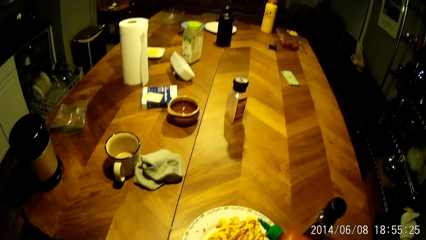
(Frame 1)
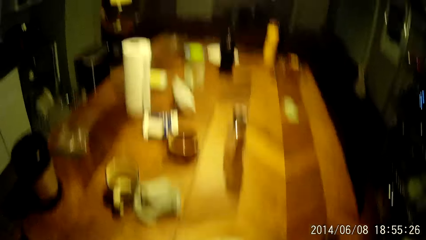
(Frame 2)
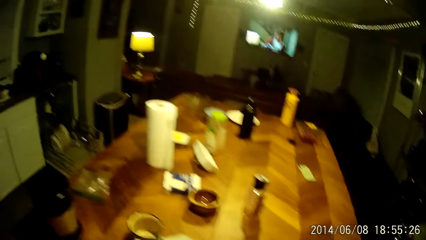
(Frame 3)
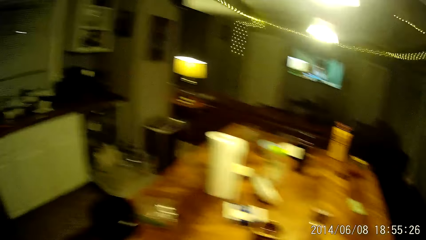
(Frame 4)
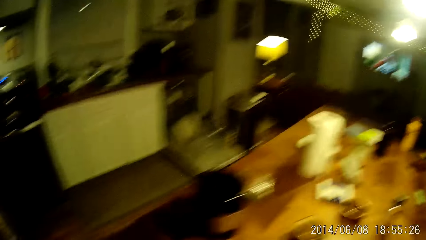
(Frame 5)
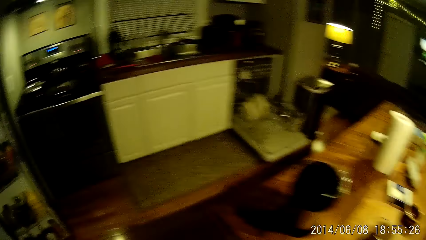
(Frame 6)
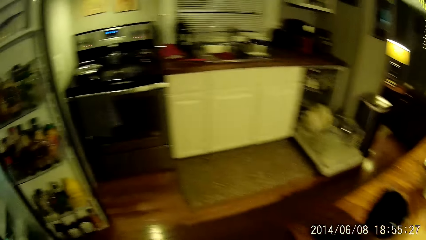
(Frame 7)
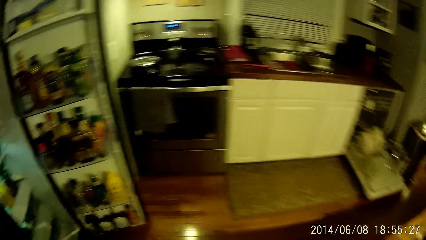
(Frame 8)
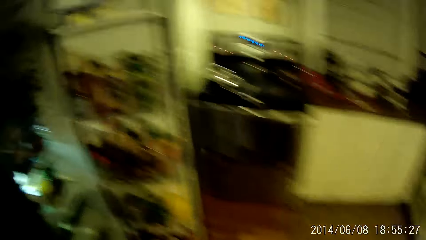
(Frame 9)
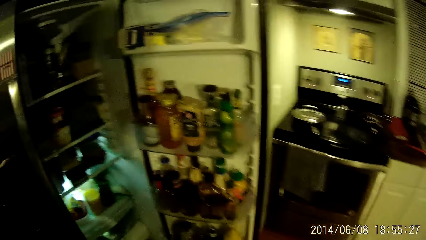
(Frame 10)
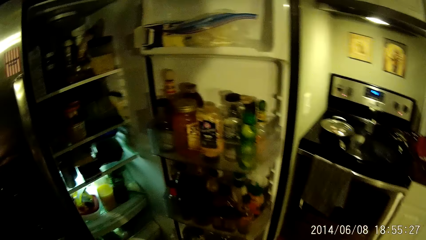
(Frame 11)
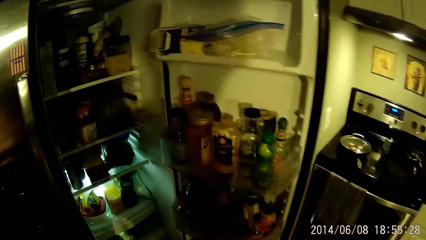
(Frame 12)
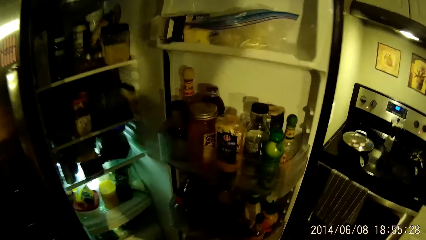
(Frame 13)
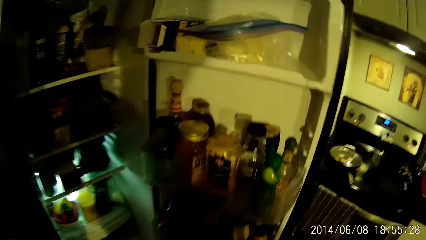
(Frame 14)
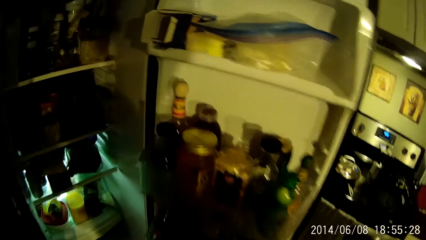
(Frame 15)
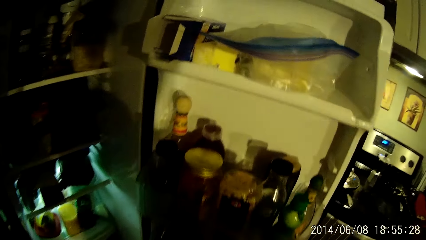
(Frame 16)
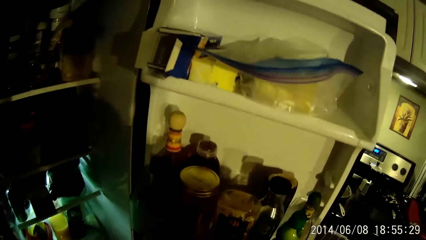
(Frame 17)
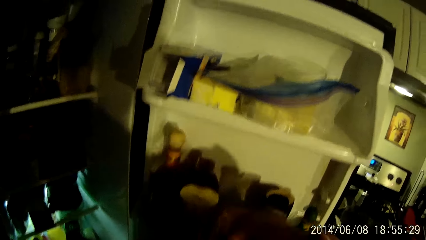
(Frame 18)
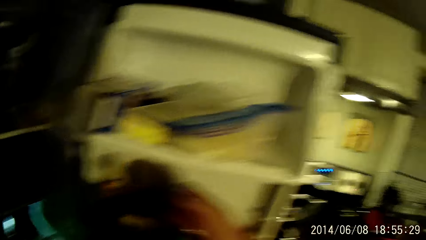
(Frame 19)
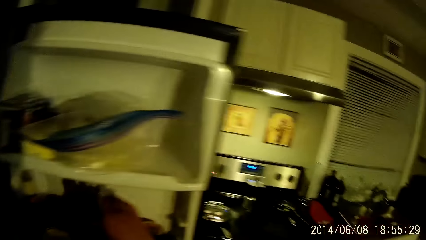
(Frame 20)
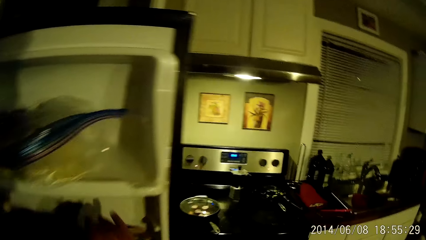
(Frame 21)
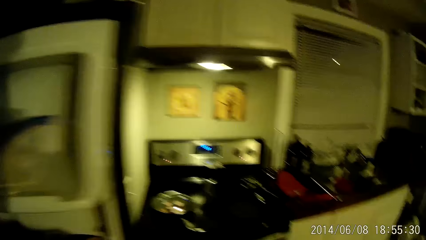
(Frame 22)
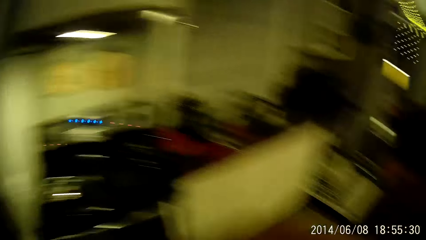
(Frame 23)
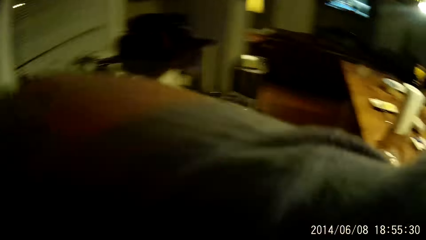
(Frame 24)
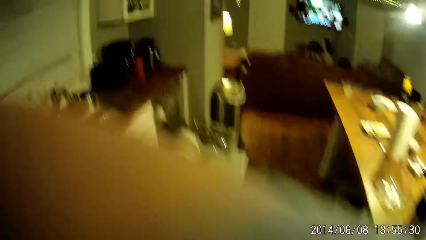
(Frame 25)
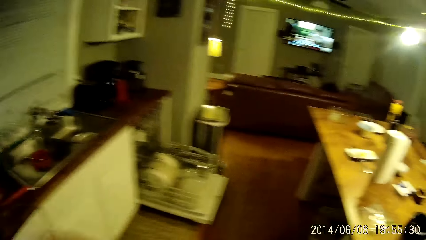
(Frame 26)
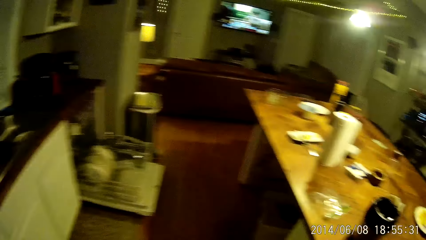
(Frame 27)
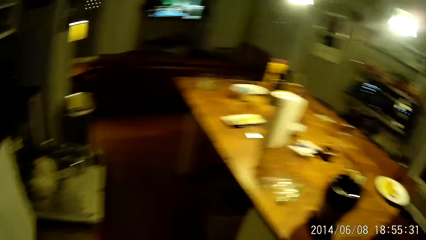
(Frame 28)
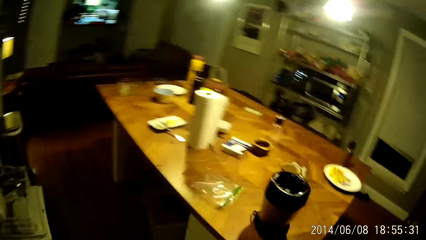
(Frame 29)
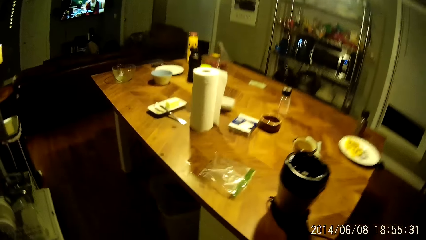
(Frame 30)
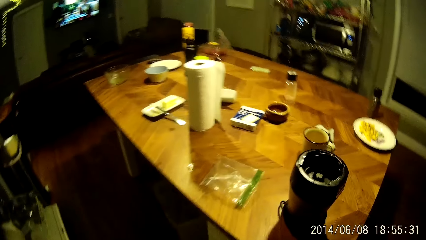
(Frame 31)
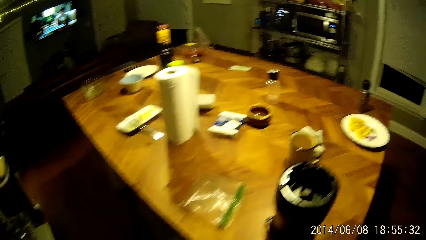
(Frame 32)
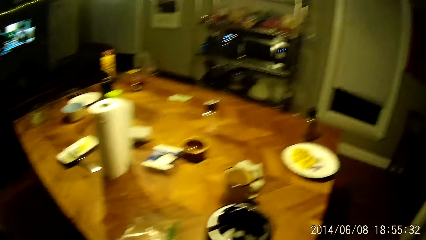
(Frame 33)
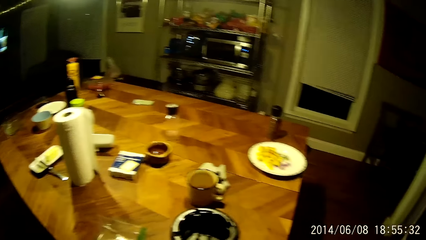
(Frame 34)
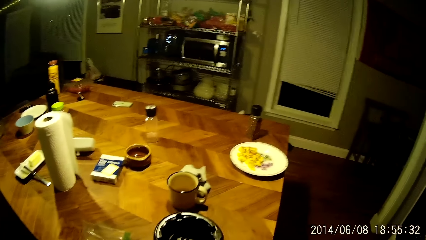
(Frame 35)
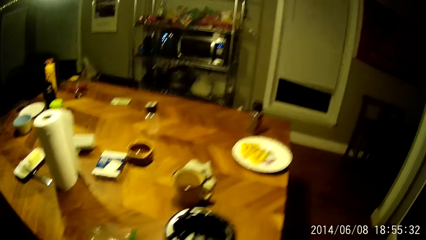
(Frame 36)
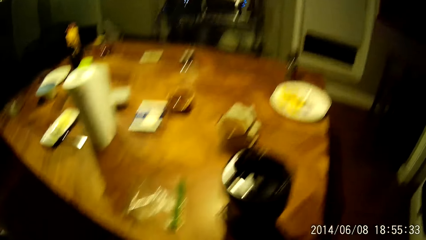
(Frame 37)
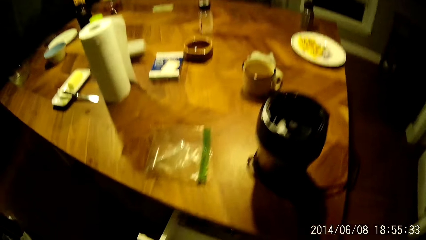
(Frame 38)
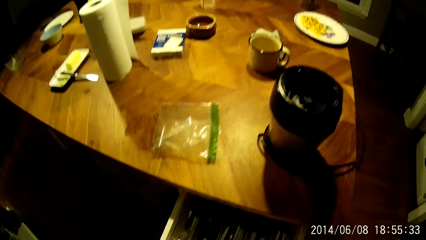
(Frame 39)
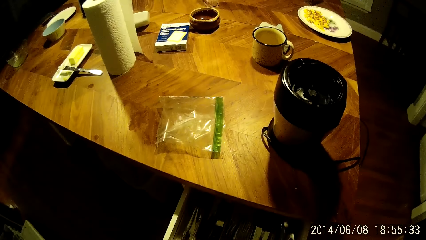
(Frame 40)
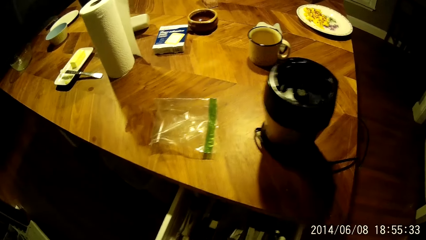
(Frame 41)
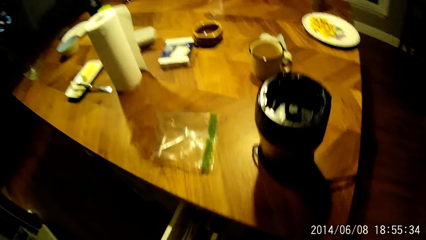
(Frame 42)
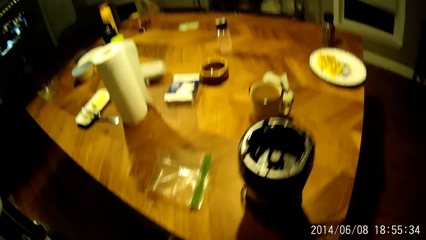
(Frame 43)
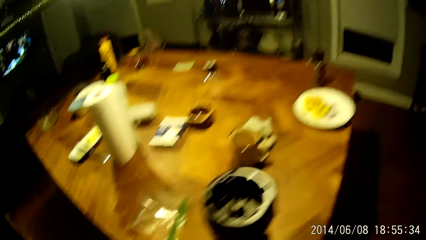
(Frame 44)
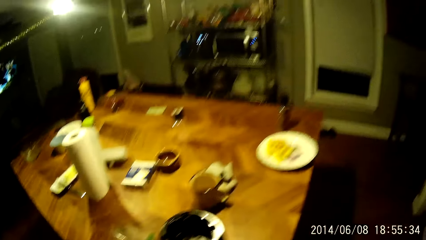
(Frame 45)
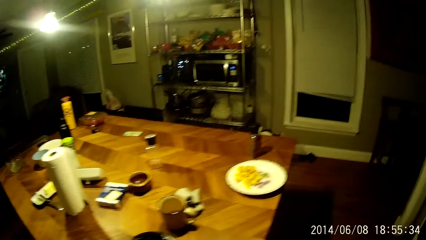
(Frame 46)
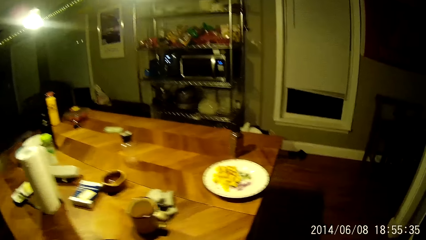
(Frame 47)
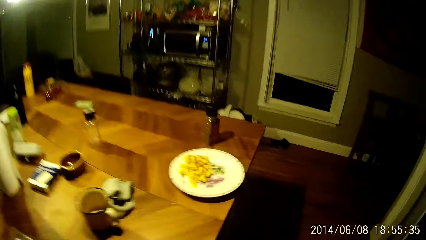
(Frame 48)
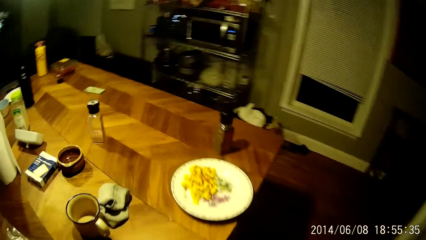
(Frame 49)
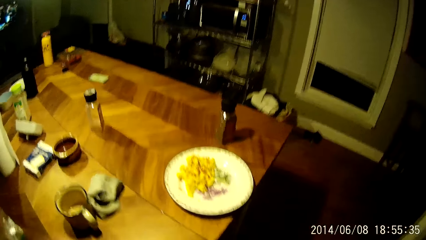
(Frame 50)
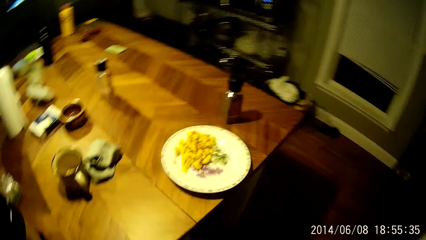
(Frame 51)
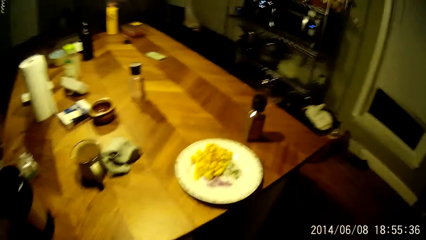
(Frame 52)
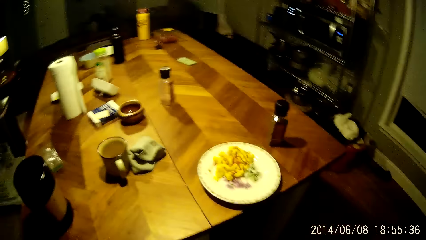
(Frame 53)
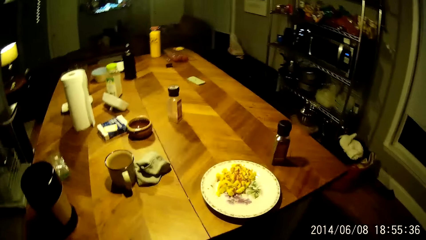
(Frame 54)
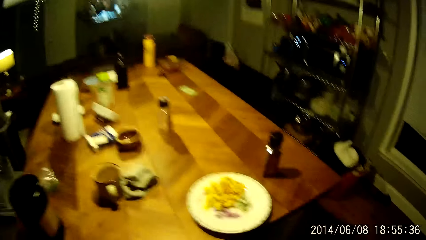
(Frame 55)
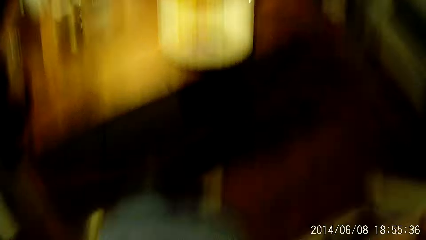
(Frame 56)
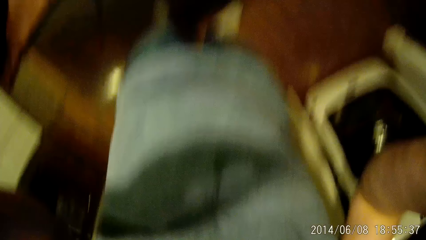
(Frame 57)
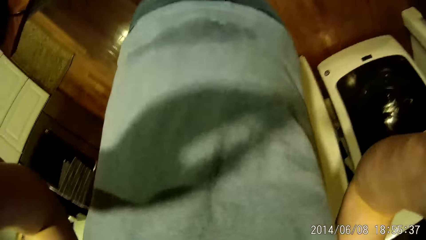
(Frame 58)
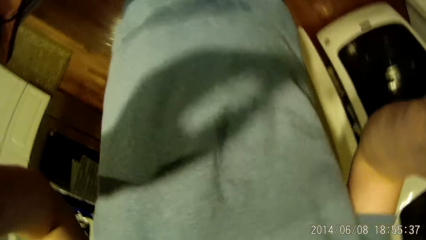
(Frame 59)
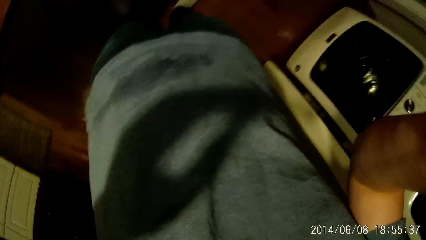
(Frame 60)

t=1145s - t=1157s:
The camera wearer walks around the room. He drops the ketchup bottle in the fridge with his left hand. He wipes the face with the hand. He walks around the room. He pulls a drawer from the side of the table with his right hand. He closes the drawer. He walks around the room.
